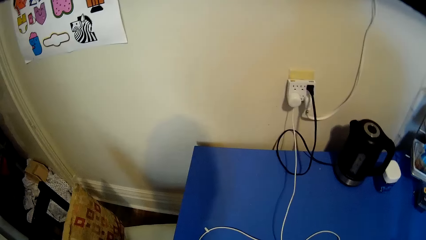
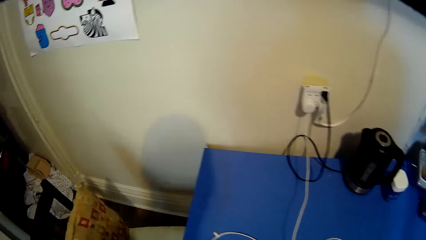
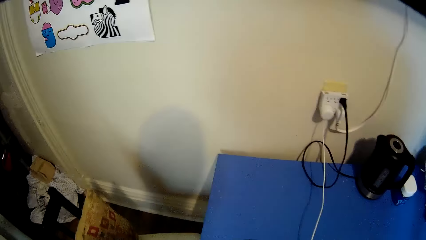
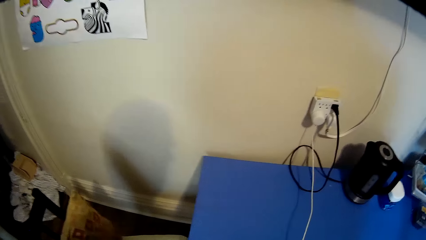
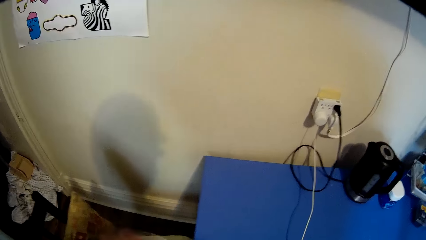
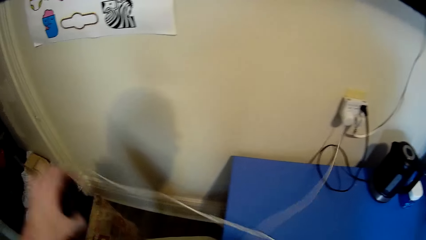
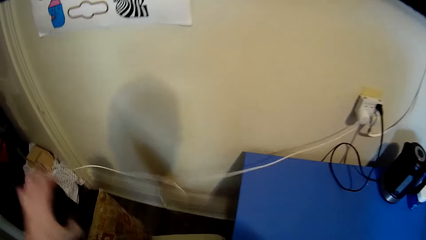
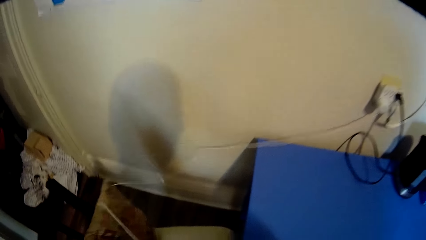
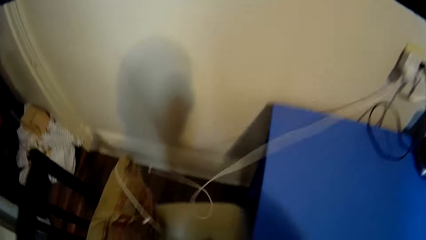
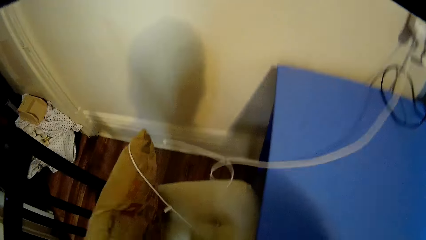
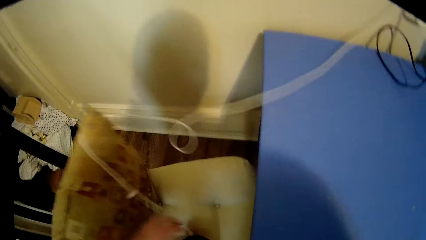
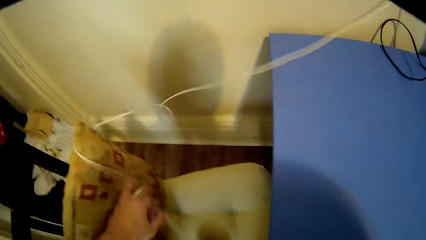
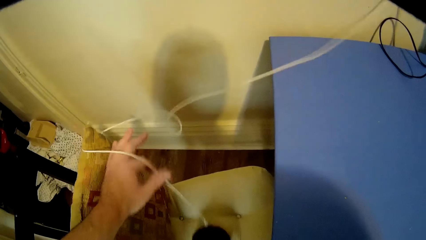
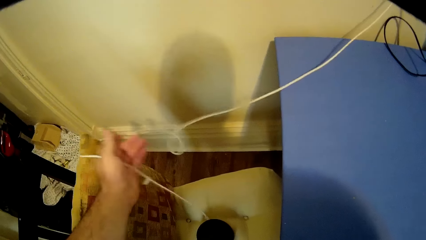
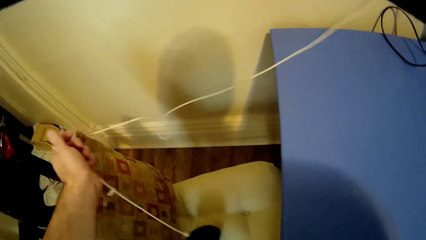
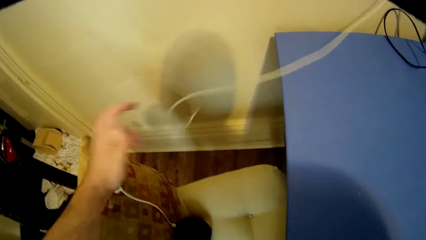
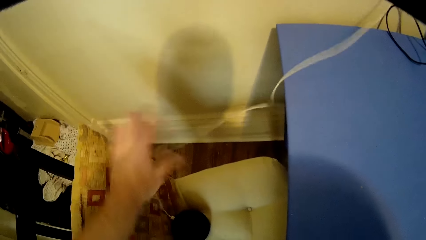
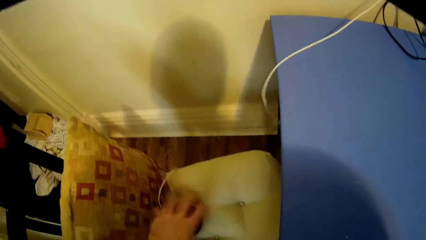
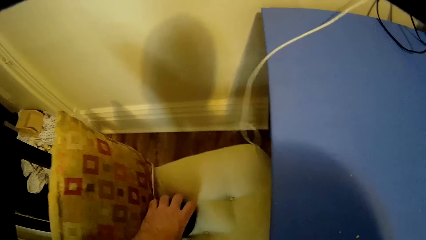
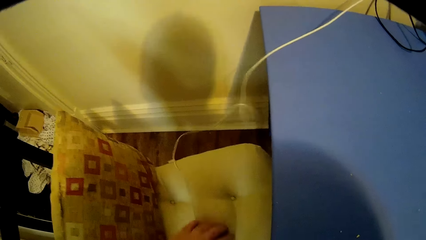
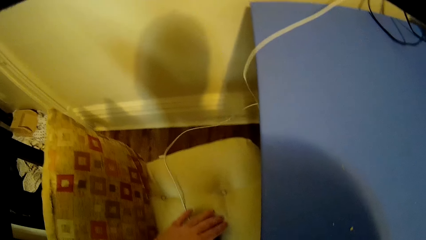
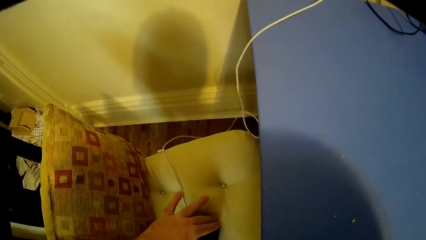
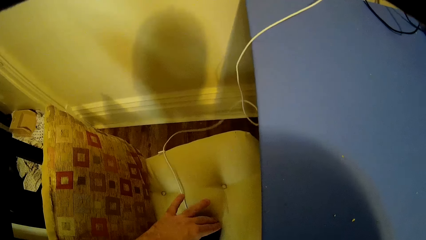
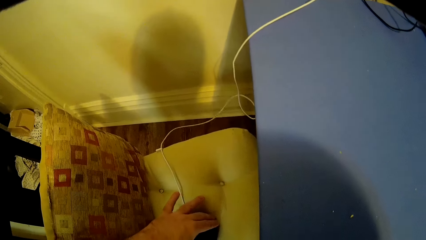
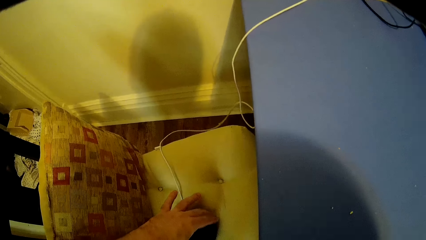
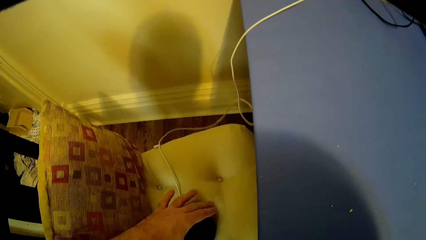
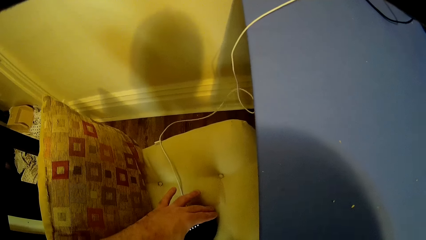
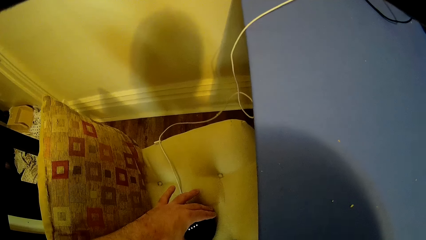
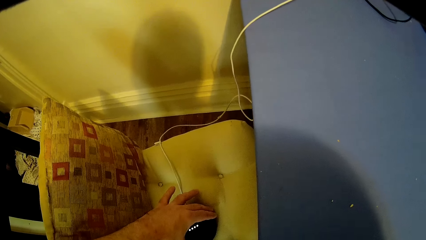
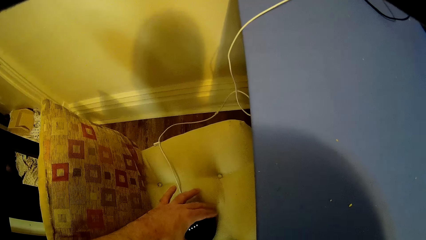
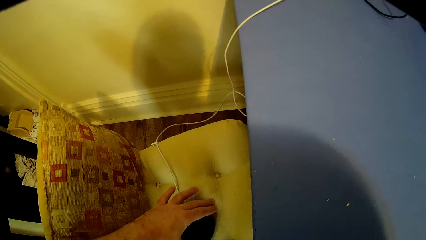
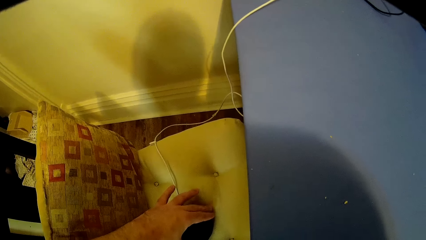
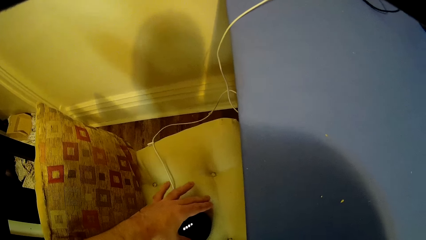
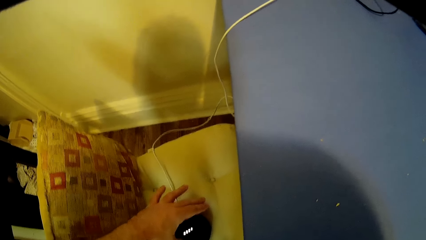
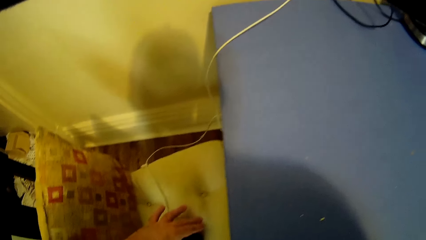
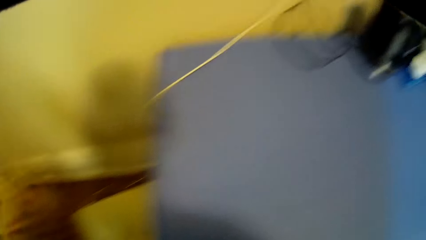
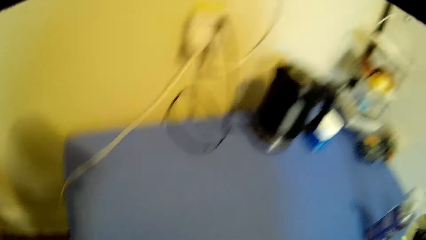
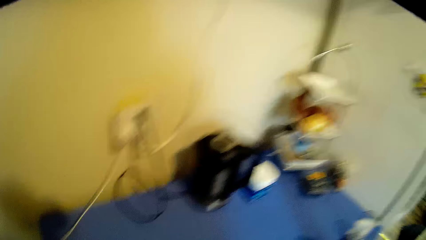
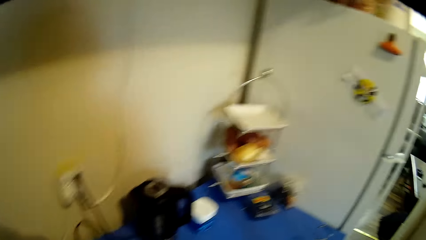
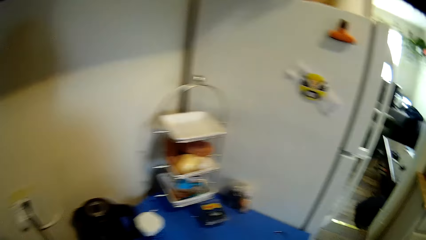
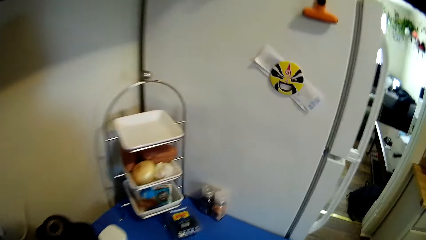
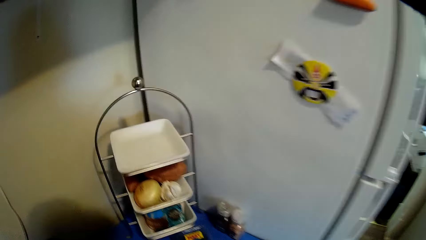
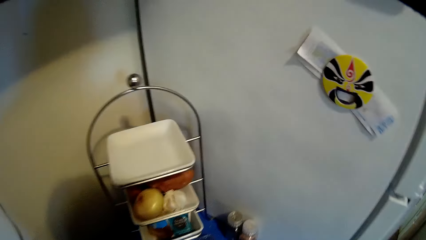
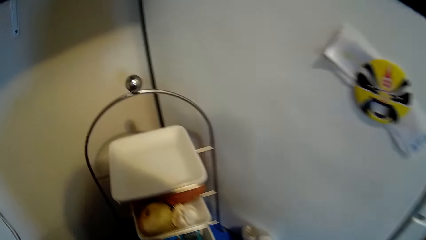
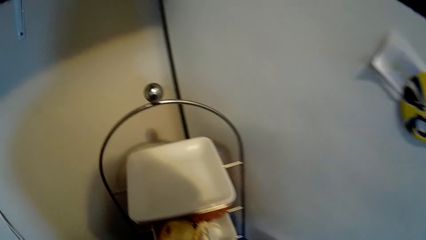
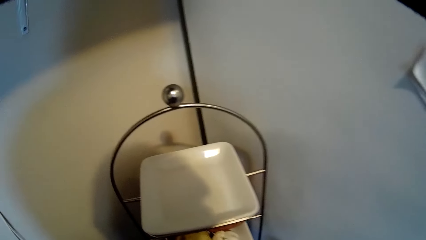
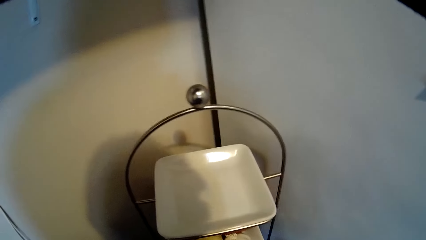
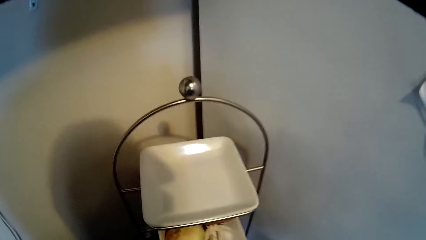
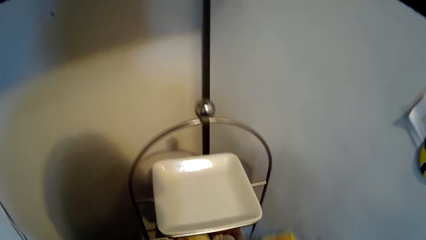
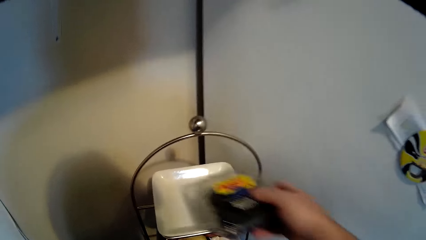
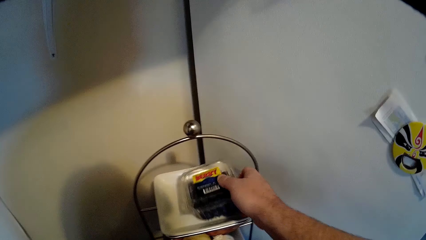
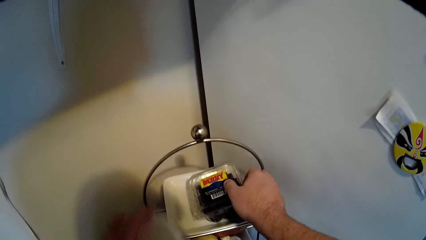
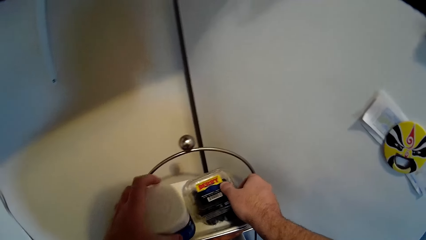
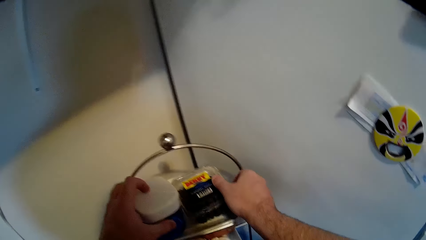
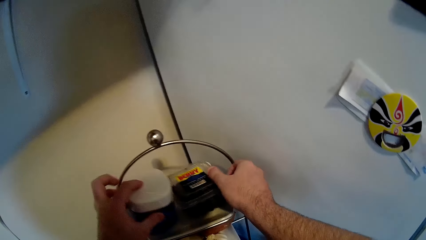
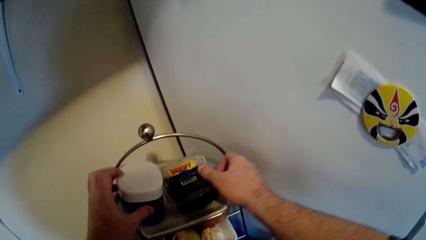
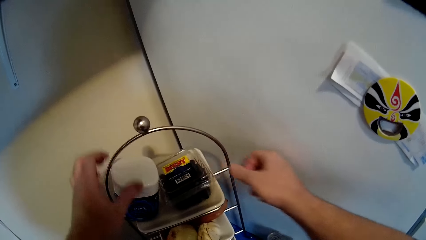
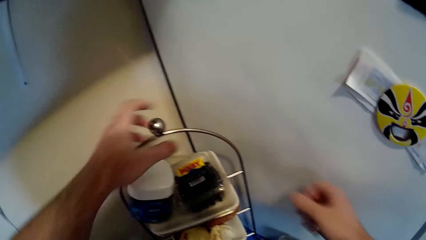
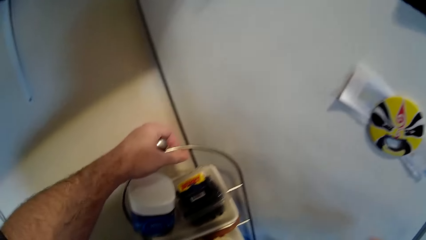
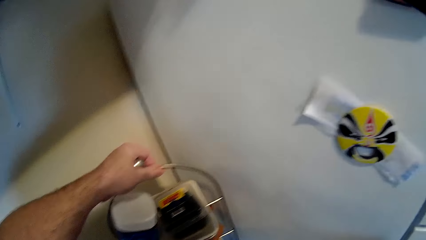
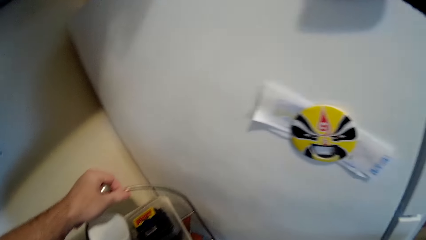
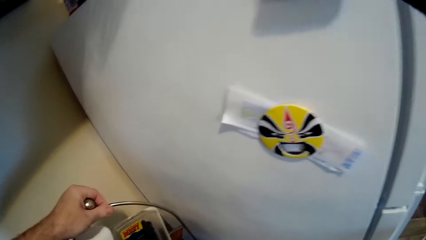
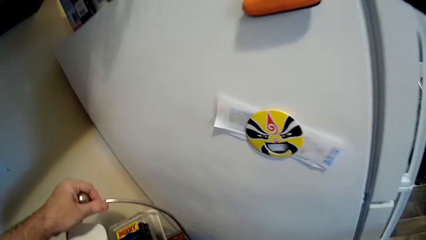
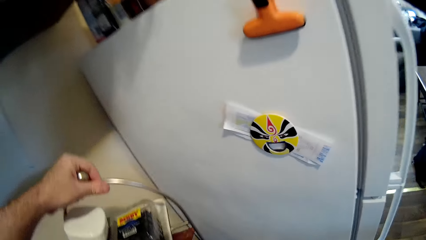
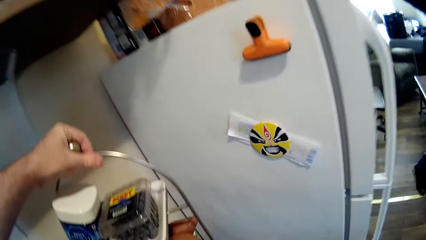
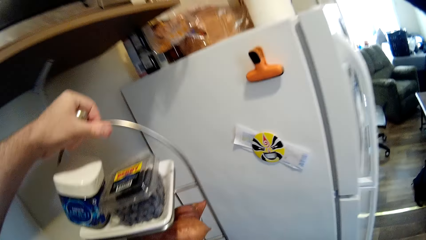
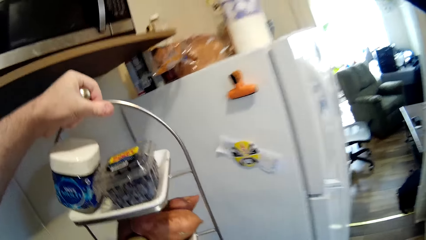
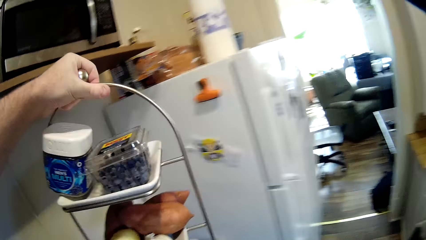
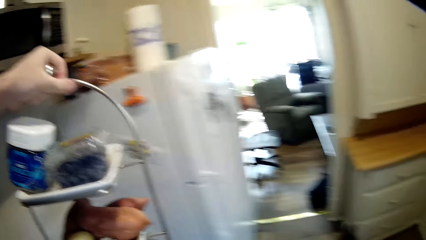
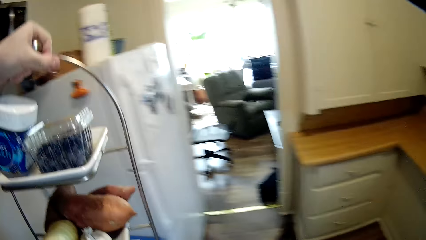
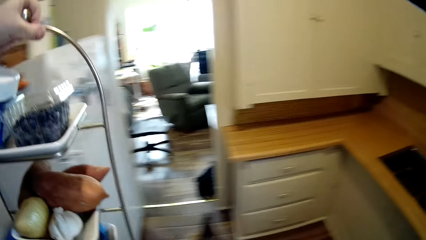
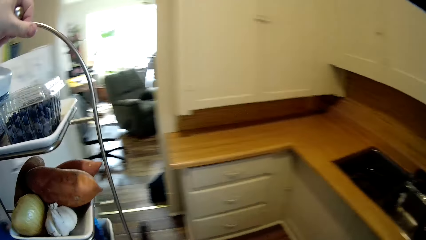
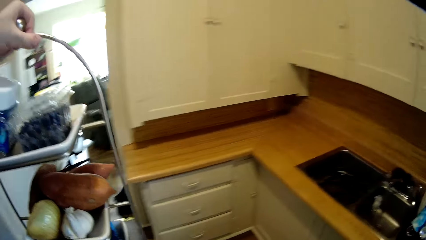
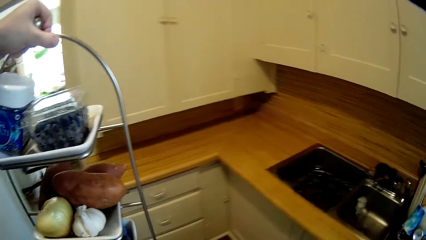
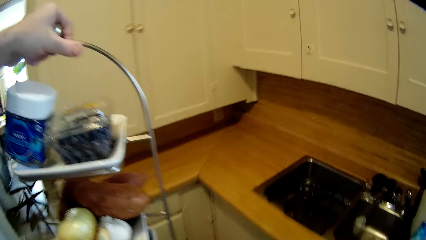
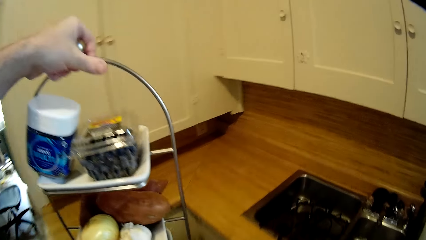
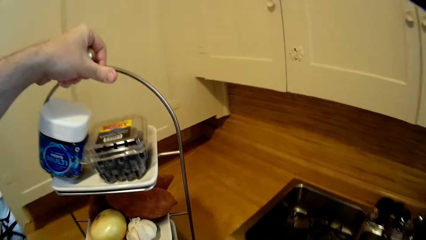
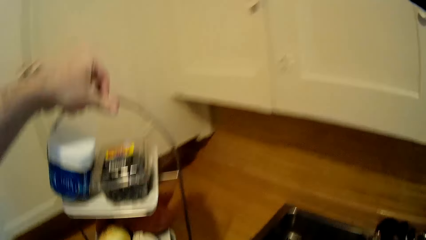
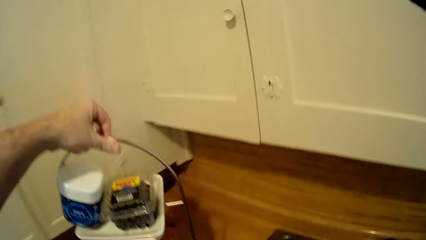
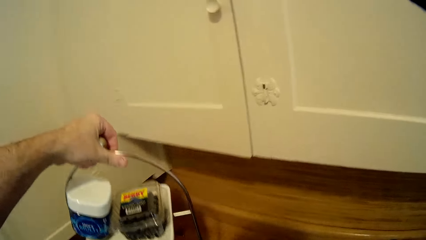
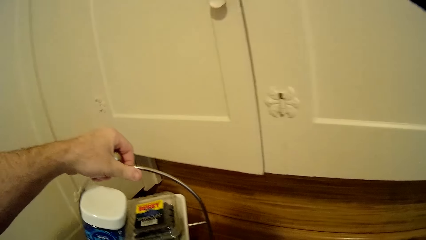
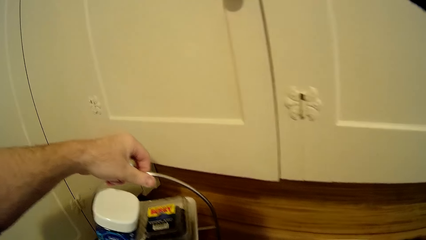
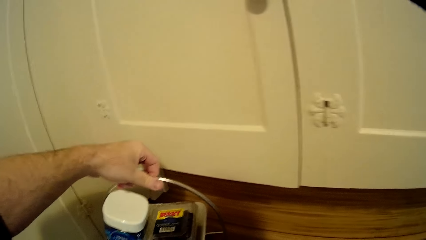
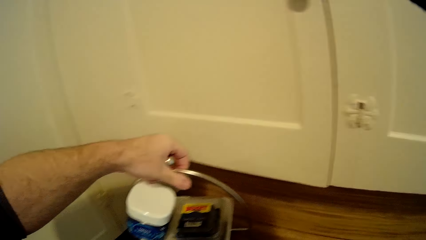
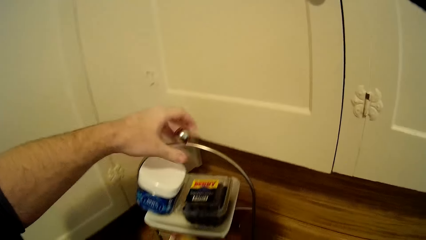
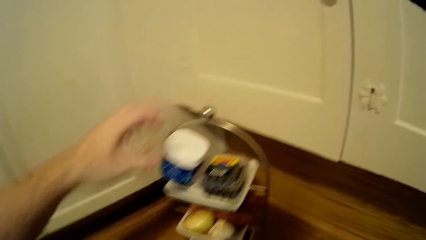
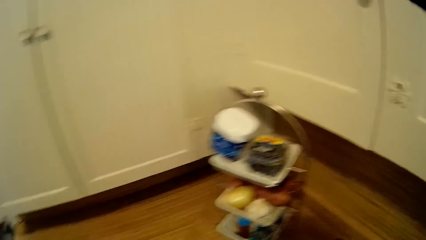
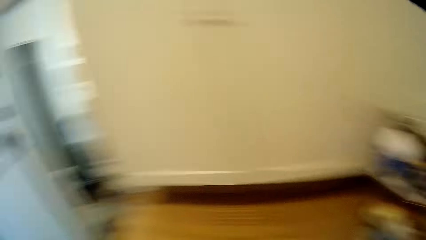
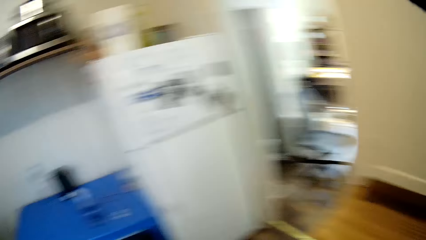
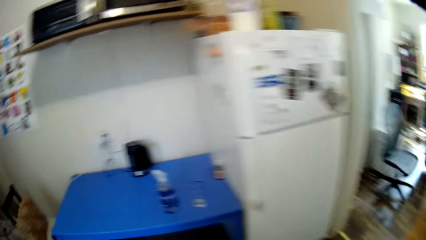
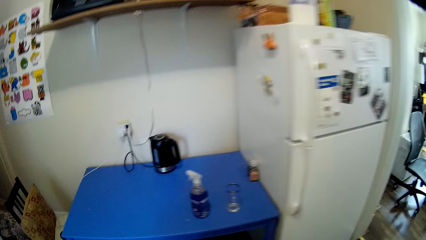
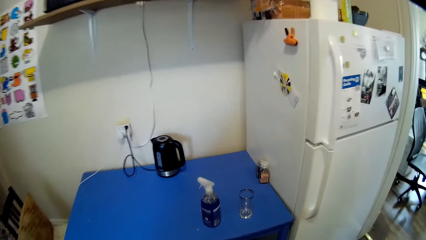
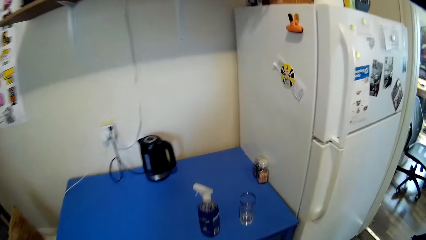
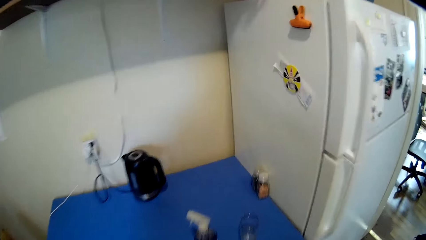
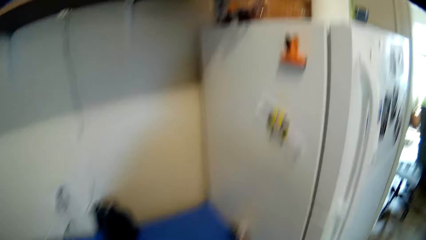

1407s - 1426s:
The camera wearer holds a charger. They walk around in the kitchen and look around in the kitchen. They place something on the kitchen stand. They pick up the kitchen stand. They look around the kitchen and walk around the kitchen. They place the kitchen stand on the kitchen cabinet. They look around the kitchen and walk around the kitchen.
